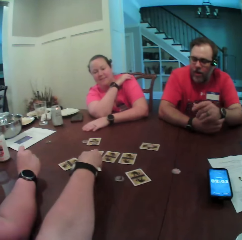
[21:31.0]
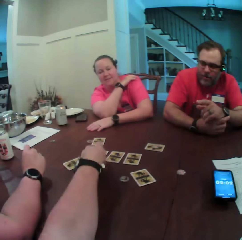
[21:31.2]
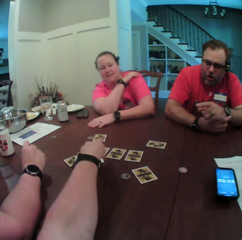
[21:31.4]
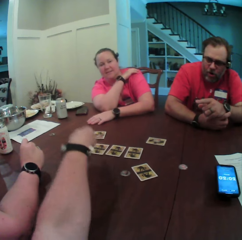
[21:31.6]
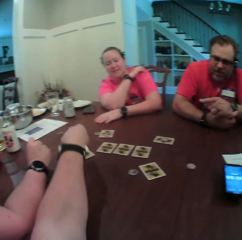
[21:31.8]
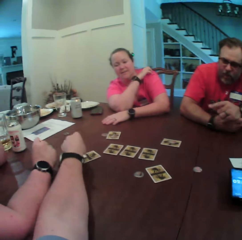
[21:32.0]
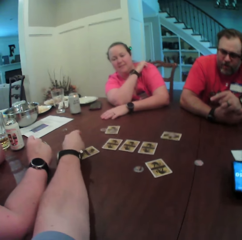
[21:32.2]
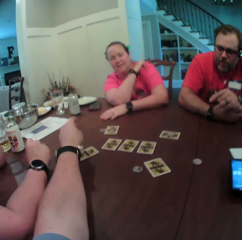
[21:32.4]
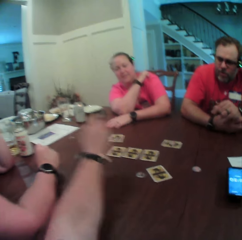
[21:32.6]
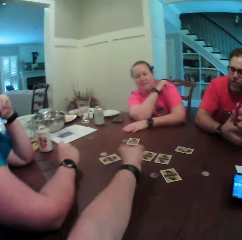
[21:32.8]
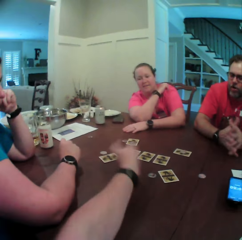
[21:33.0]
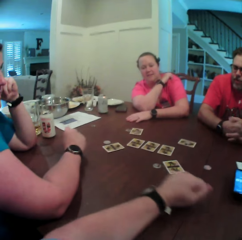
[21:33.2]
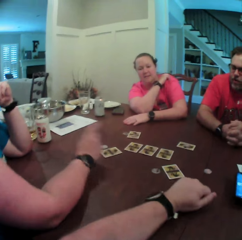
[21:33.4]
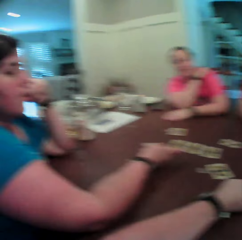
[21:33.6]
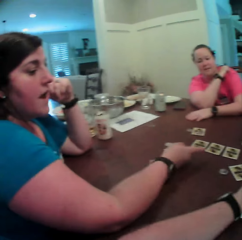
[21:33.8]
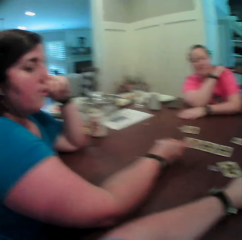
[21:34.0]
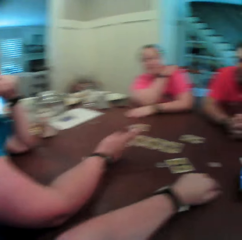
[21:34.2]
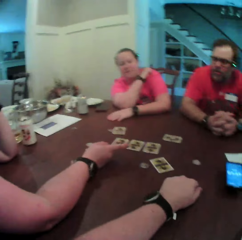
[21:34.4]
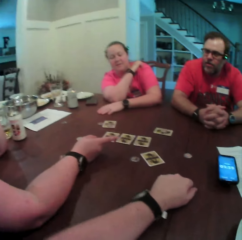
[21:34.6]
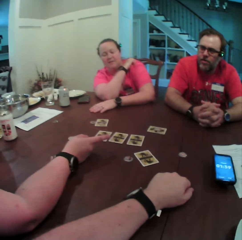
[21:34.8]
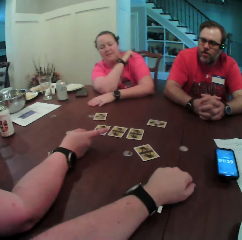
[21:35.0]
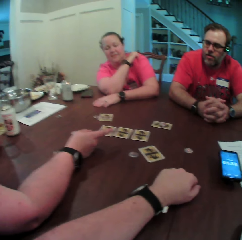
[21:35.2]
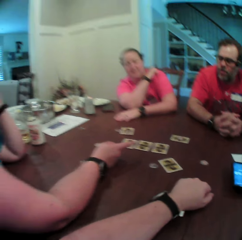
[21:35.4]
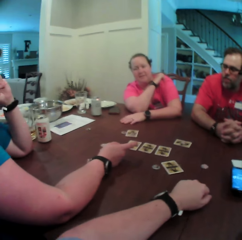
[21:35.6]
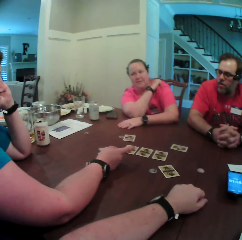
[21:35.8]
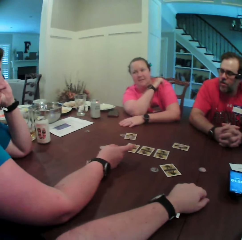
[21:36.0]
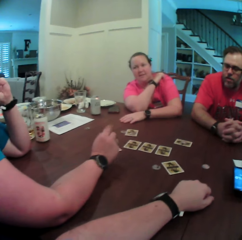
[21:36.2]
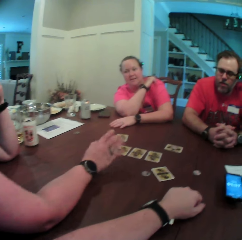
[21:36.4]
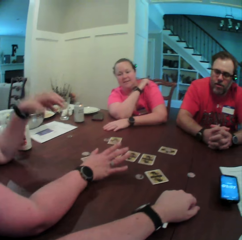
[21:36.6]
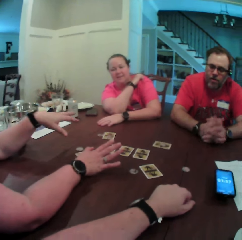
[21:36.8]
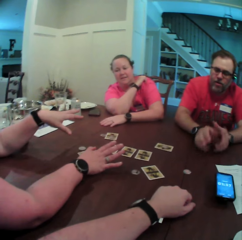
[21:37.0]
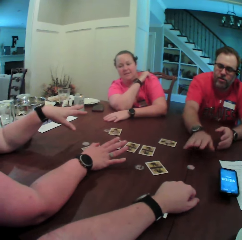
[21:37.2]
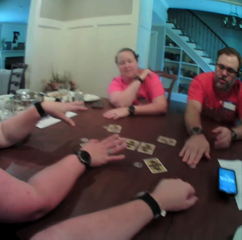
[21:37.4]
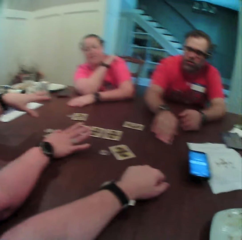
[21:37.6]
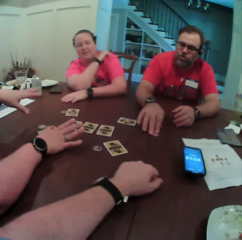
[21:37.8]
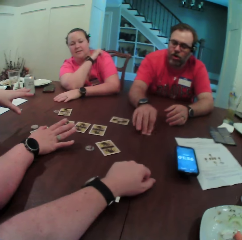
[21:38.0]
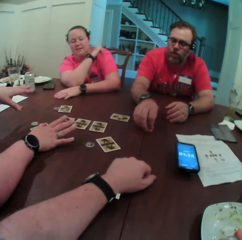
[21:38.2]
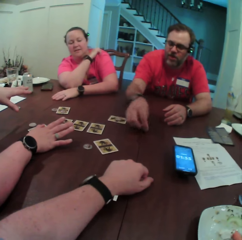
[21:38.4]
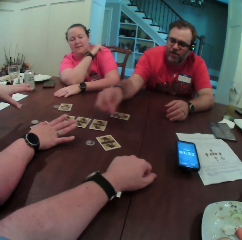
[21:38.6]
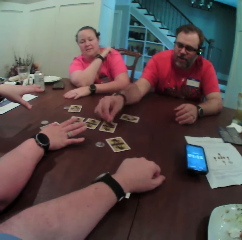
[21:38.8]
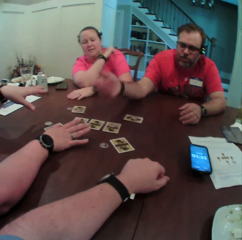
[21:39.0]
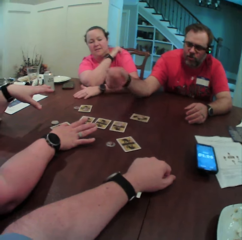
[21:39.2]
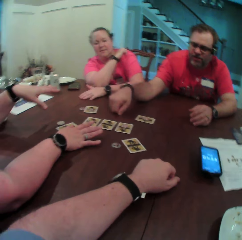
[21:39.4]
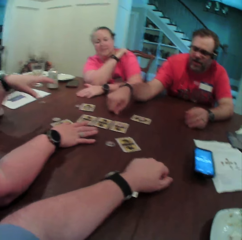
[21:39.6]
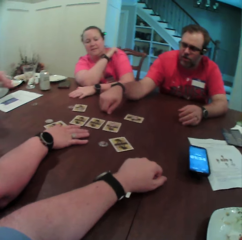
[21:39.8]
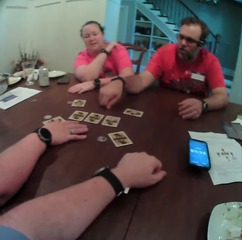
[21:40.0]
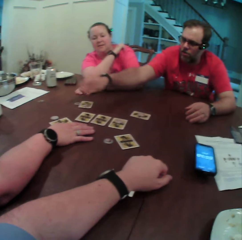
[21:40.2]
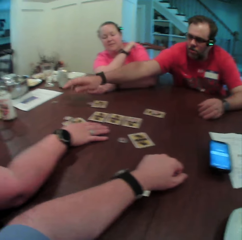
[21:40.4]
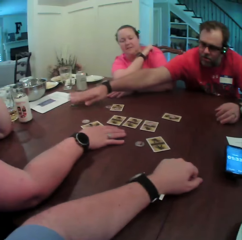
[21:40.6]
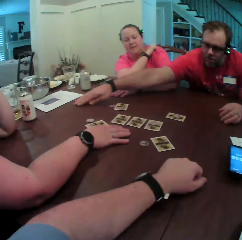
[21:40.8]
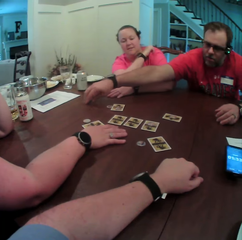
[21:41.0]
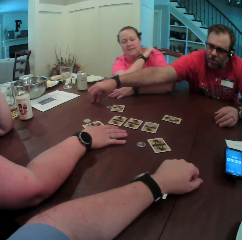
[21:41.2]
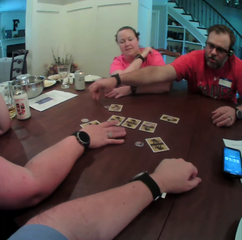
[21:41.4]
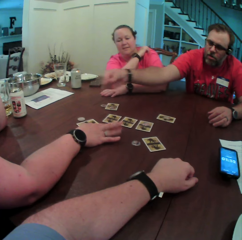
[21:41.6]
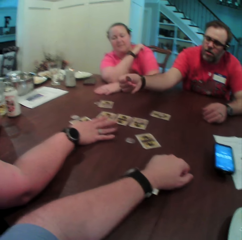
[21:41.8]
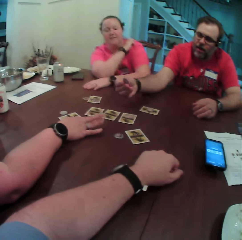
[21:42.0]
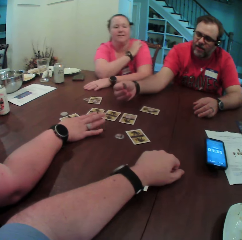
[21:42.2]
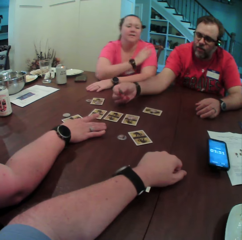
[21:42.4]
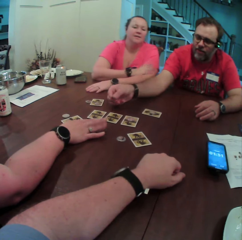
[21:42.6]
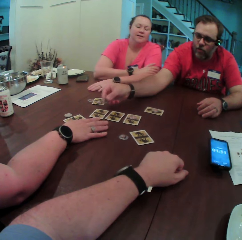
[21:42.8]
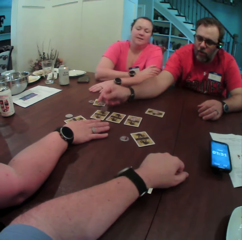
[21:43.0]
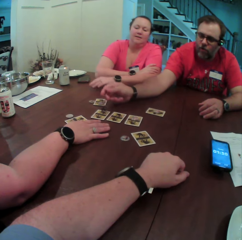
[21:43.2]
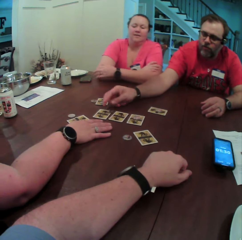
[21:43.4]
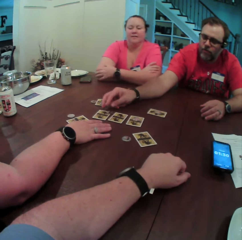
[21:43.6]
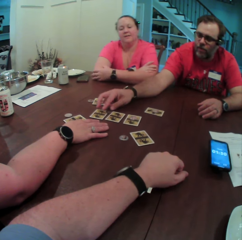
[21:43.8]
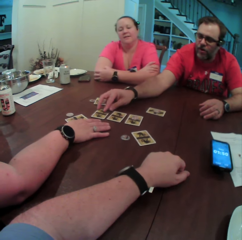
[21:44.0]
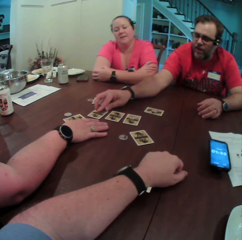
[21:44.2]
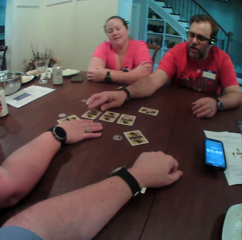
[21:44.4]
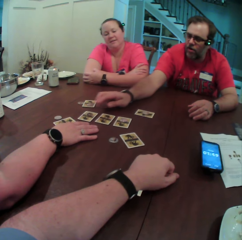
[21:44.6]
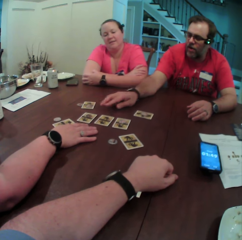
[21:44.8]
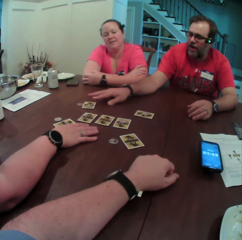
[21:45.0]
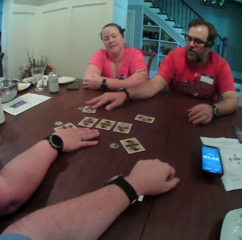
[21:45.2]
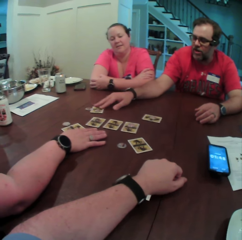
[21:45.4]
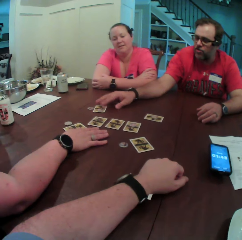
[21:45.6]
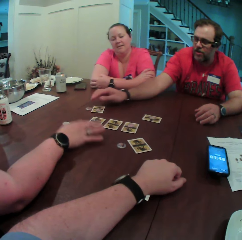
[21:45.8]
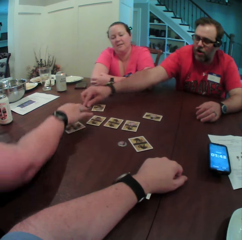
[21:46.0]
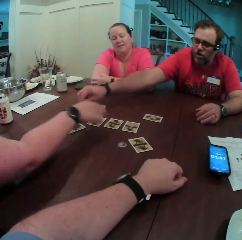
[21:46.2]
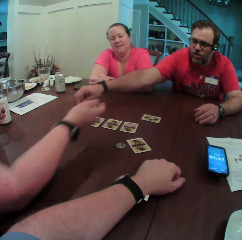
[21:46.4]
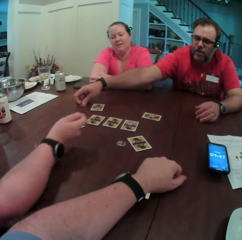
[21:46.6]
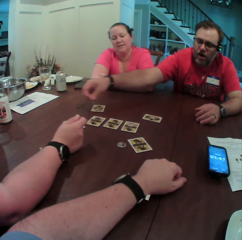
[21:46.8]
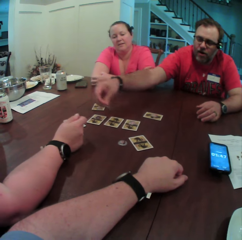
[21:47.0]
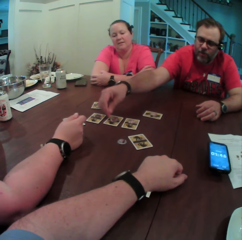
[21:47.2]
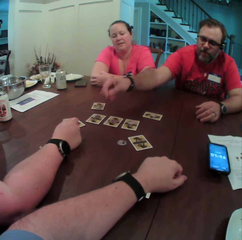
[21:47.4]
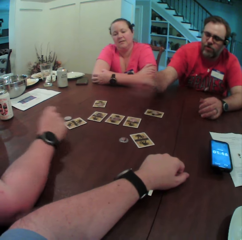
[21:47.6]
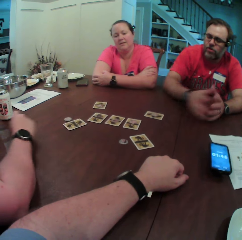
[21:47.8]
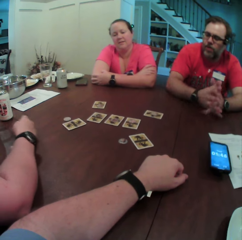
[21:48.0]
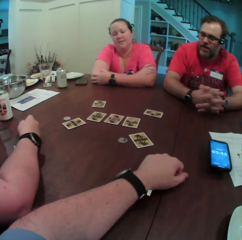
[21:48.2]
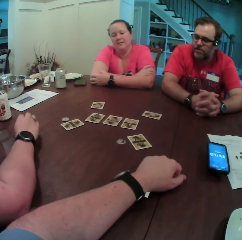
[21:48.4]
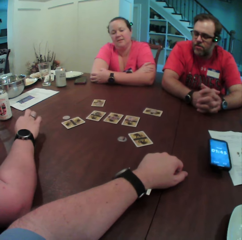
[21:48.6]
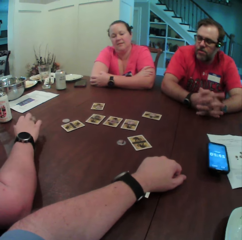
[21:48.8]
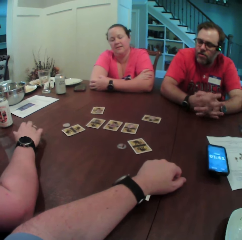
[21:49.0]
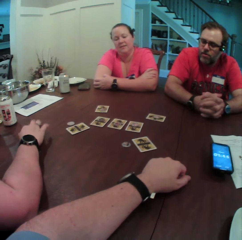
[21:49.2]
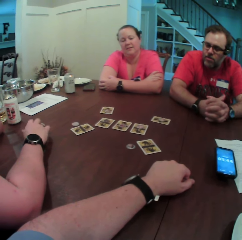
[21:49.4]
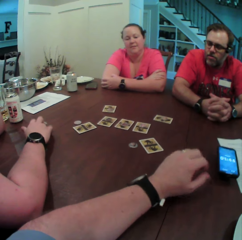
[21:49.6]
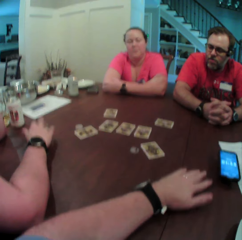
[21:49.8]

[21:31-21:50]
The camera wearer places the token in his left hand on the table. The man picks a token from the table with his right hand. The man places the token in his right hand on a card on the table. The man picks a token from the table with his right hand. The man drops the token in his right hand on a card on the table. The man adjusts a card on the table with his right hand. The man picks a token from the table with his right hand. The man drops the token in his right hand on a card on the table.

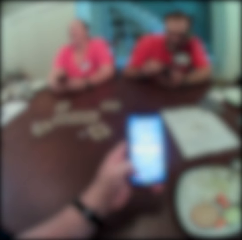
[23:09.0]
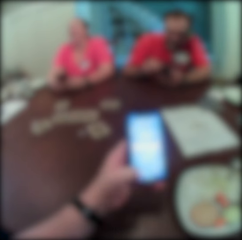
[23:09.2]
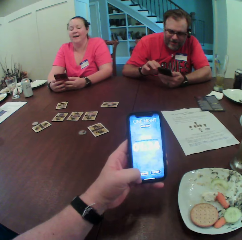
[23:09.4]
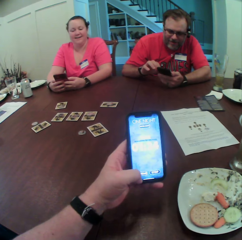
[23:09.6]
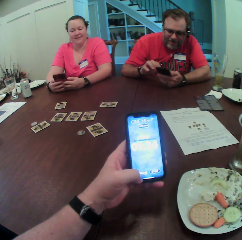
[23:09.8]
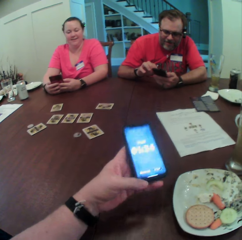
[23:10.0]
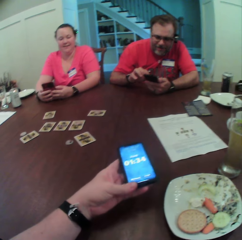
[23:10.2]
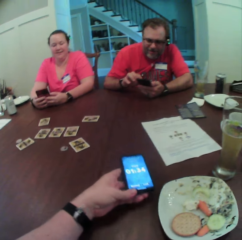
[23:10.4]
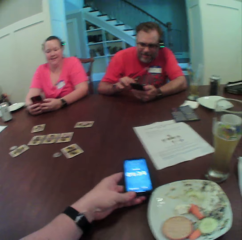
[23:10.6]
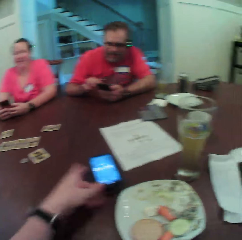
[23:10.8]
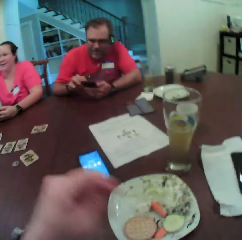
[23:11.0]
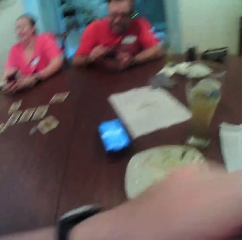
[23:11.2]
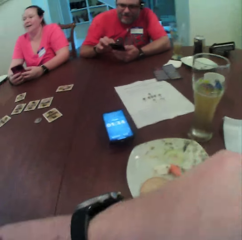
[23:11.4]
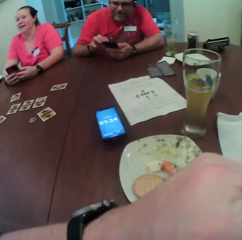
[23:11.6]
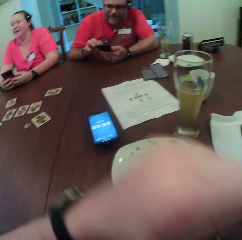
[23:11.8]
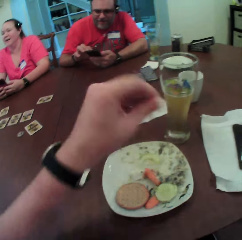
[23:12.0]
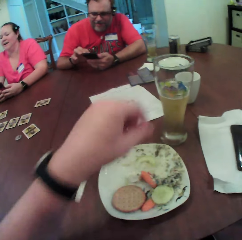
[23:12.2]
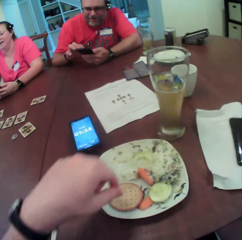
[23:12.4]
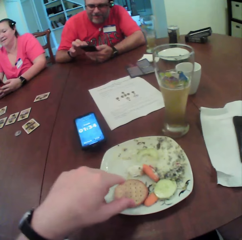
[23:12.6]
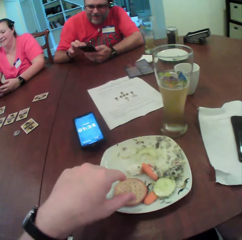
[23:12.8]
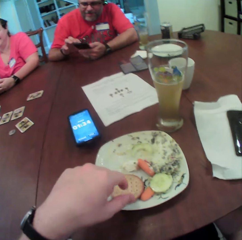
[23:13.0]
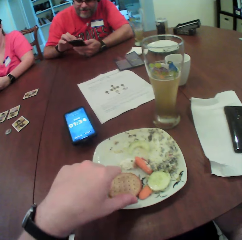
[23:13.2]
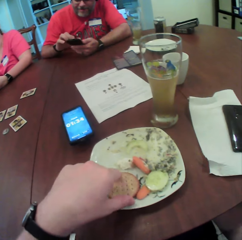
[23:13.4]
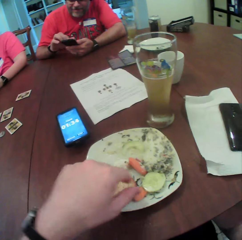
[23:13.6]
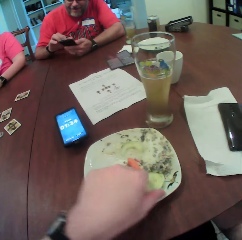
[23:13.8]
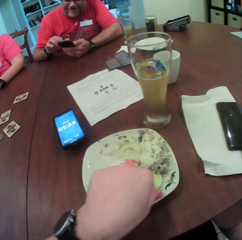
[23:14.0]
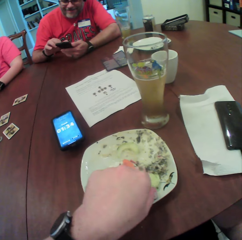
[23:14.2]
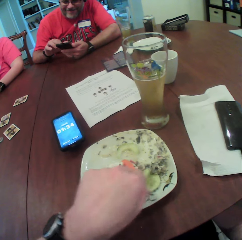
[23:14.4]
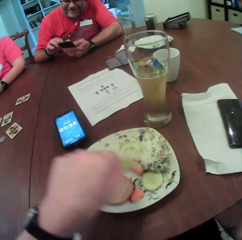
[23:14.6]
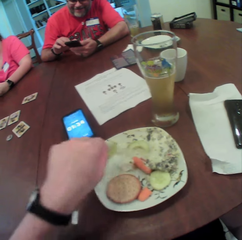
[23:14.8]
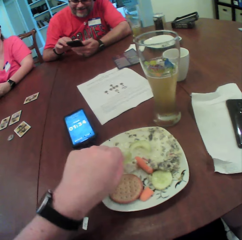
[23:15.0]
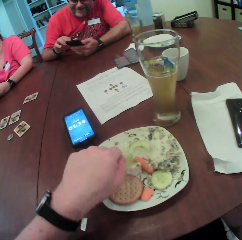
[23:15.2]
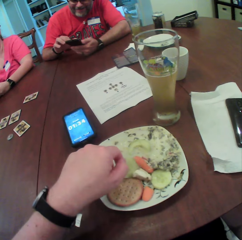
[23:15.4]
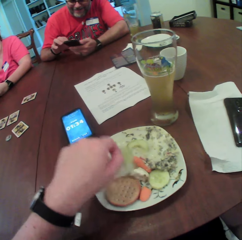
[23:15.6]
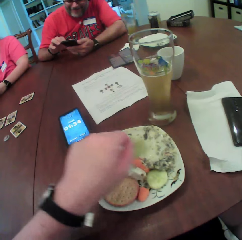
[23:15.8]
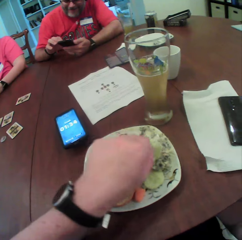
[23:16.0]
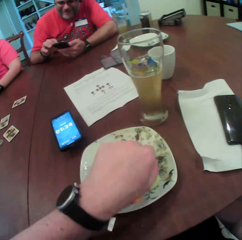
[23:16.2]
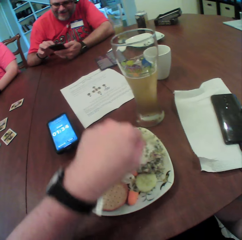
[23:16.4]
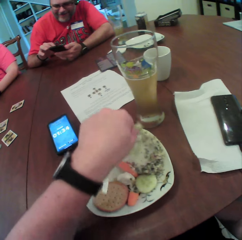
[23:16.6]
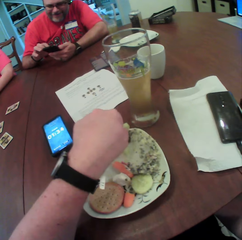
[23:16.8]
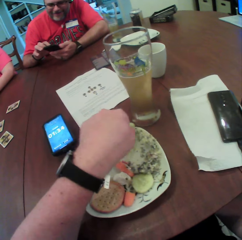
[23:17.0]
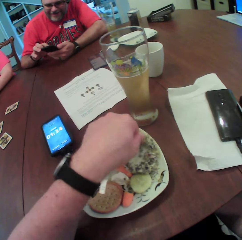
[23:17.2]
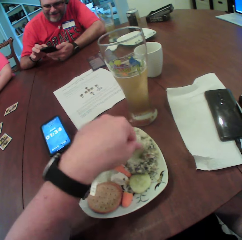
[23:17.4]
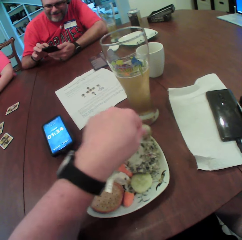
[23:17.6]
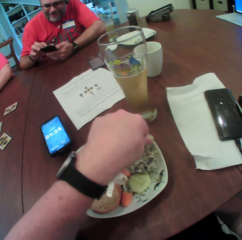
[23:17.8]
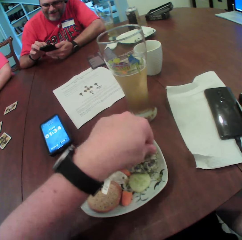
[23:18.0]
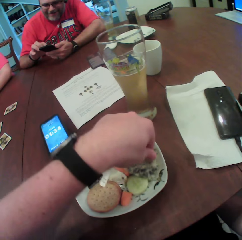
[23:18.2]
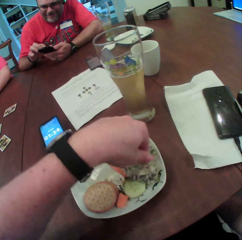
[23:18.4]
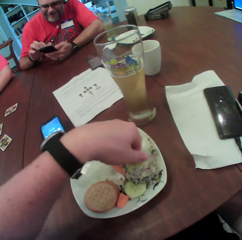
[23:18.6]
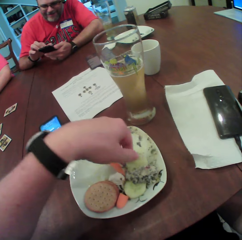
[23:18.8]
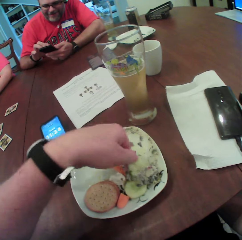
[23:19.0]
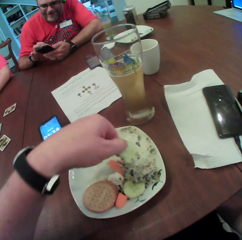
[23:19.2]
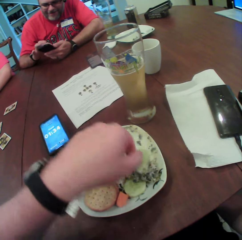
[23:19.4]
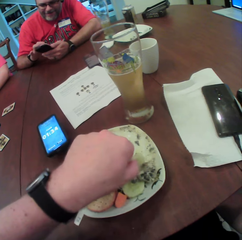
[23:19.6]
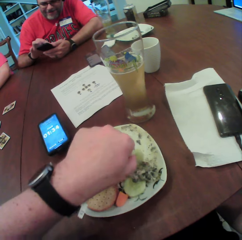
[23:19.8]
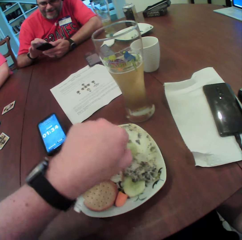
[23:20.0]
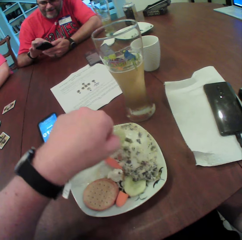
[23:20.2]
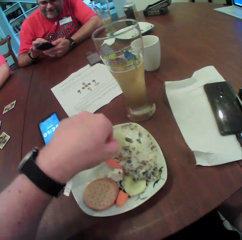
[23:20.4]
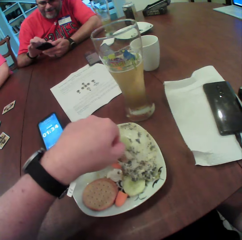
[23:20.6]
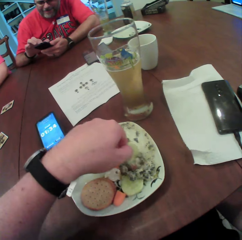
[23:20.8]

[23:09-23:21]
The camera wearer drops the mobile phone on the table with his left hand. He picks a cucumber from a plate on the table with his left hand. He dips the cucumber into a sauce with his left hand.
